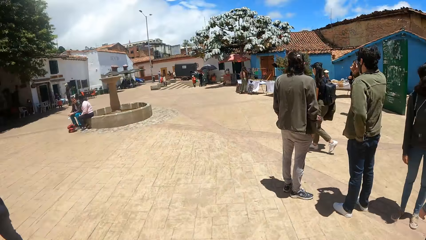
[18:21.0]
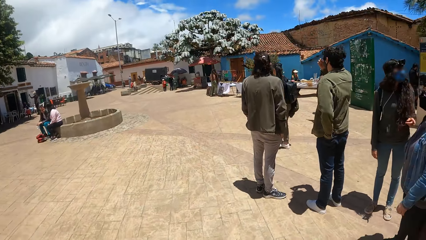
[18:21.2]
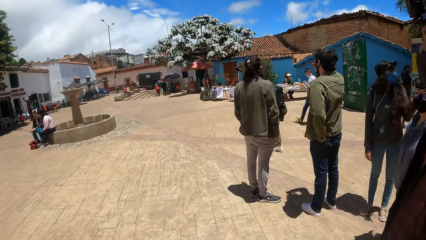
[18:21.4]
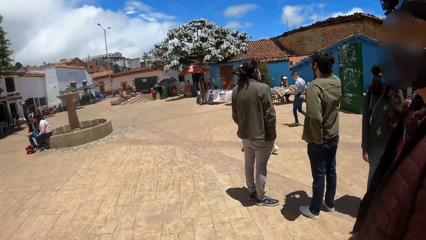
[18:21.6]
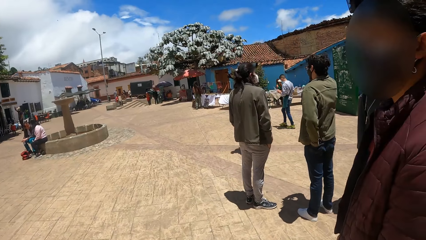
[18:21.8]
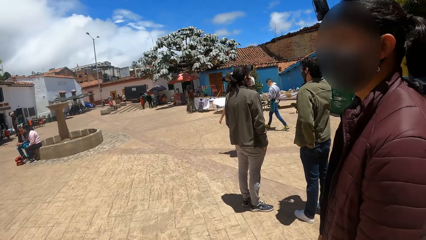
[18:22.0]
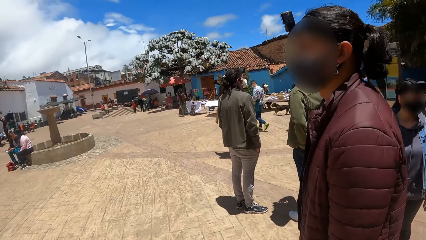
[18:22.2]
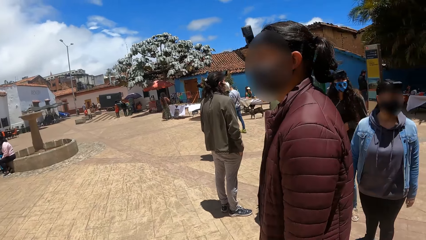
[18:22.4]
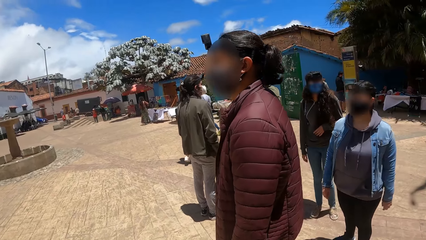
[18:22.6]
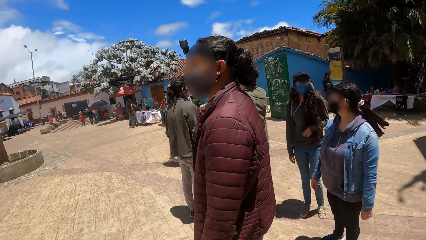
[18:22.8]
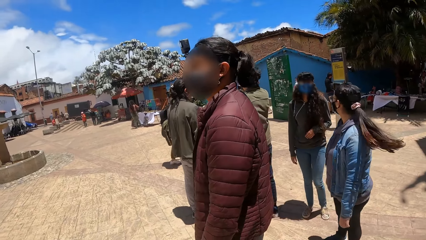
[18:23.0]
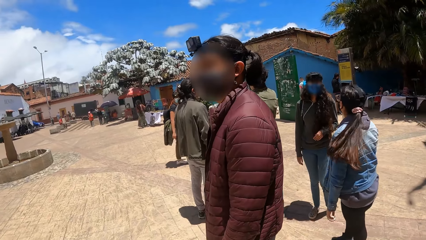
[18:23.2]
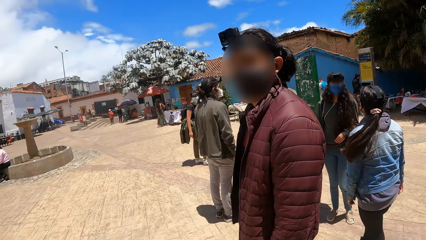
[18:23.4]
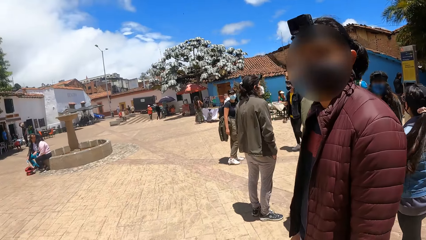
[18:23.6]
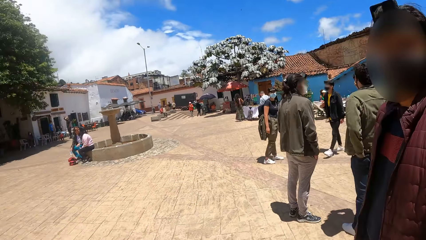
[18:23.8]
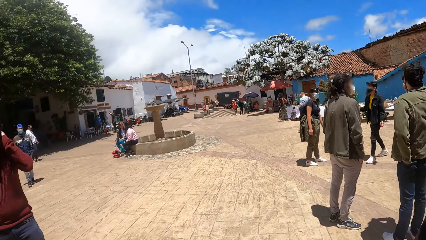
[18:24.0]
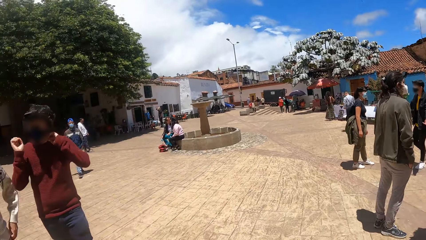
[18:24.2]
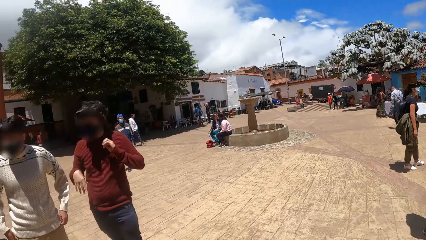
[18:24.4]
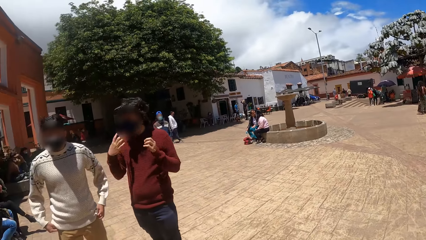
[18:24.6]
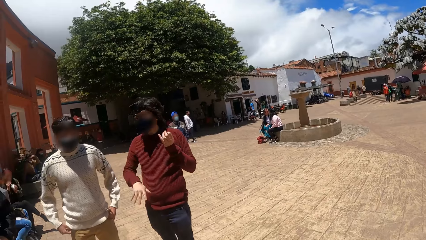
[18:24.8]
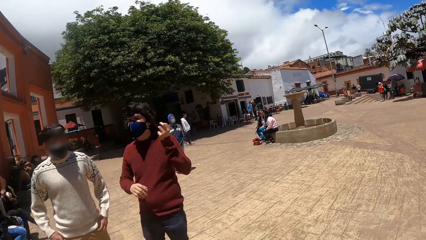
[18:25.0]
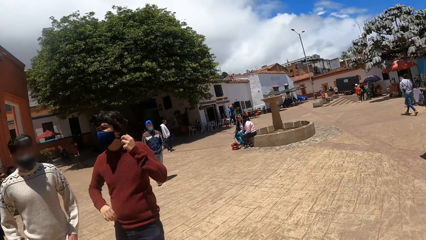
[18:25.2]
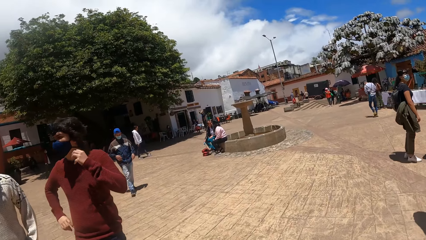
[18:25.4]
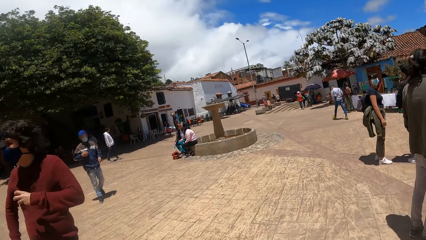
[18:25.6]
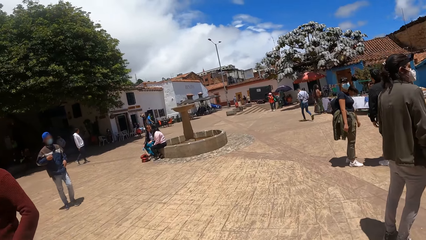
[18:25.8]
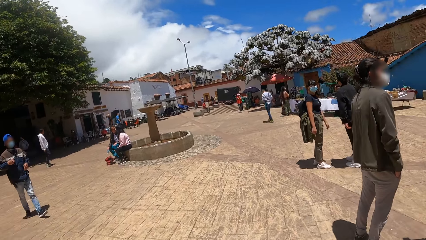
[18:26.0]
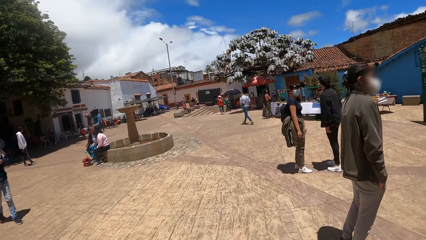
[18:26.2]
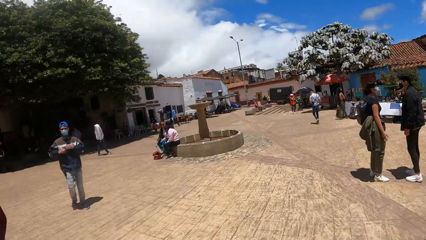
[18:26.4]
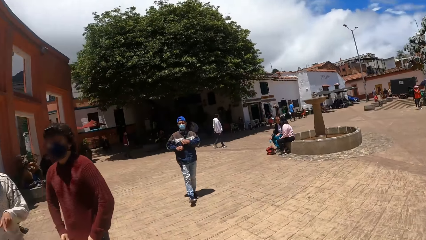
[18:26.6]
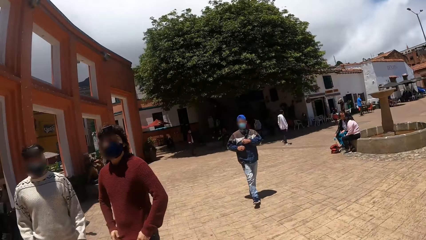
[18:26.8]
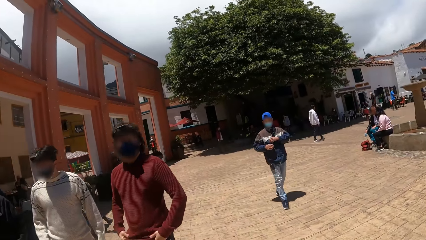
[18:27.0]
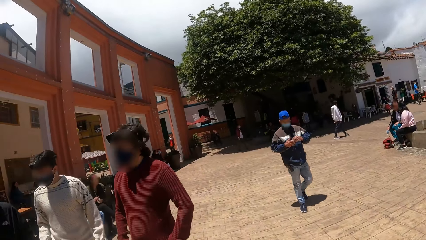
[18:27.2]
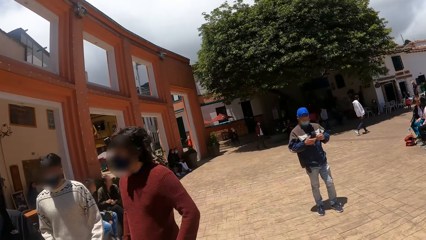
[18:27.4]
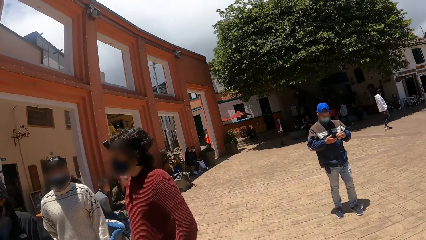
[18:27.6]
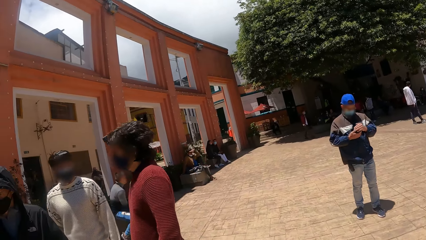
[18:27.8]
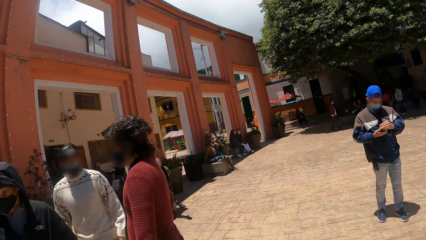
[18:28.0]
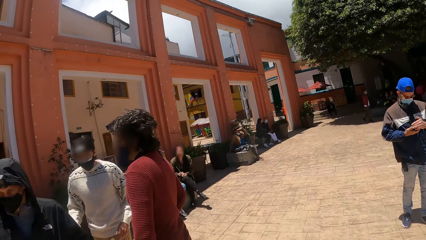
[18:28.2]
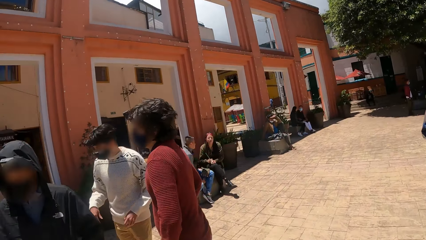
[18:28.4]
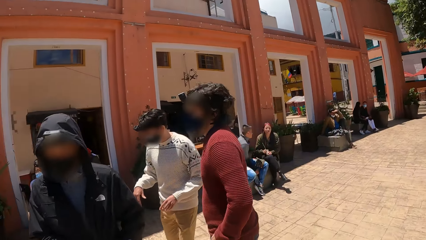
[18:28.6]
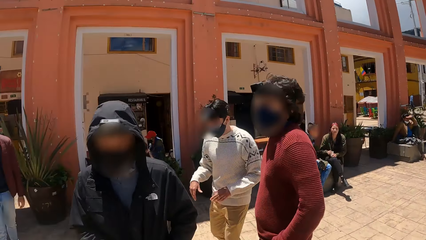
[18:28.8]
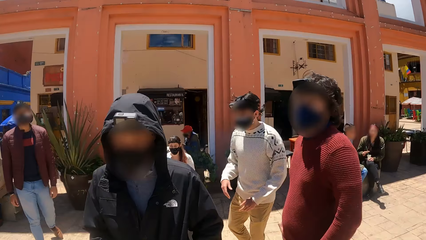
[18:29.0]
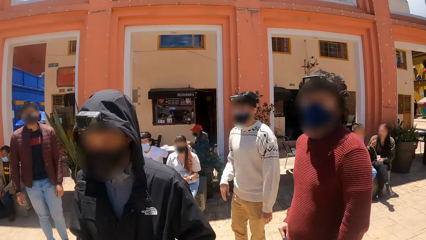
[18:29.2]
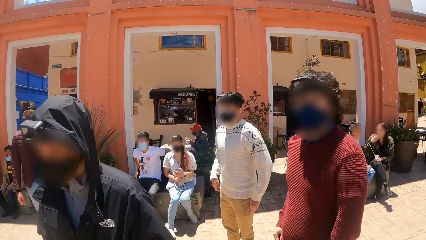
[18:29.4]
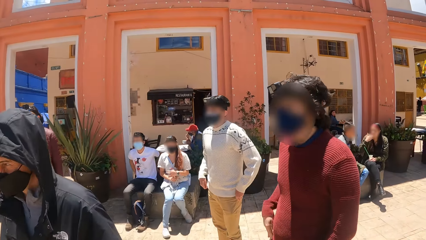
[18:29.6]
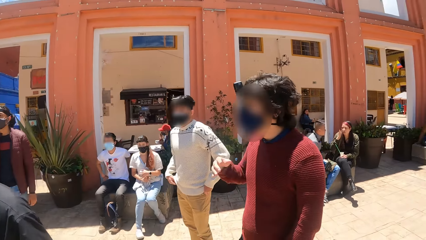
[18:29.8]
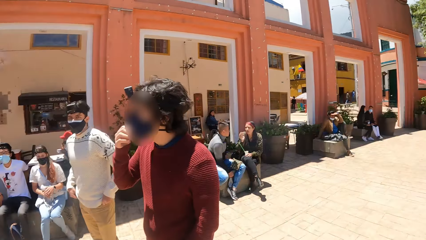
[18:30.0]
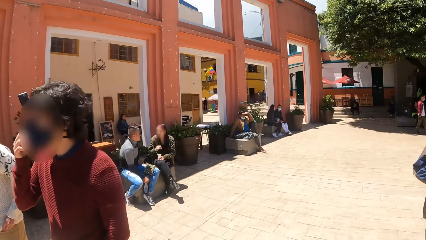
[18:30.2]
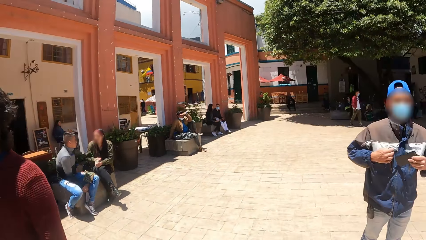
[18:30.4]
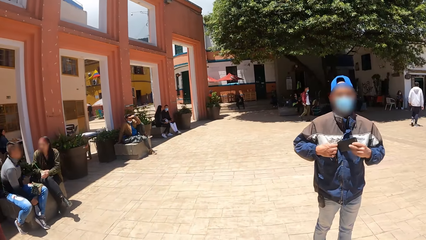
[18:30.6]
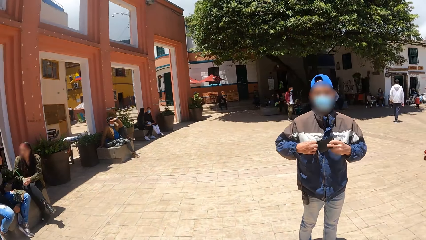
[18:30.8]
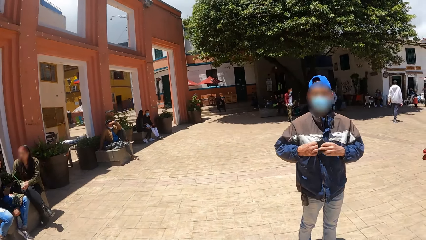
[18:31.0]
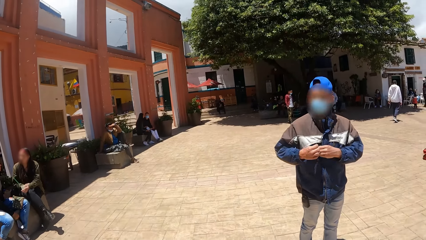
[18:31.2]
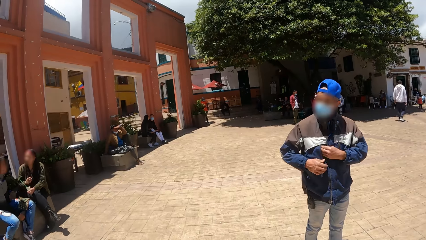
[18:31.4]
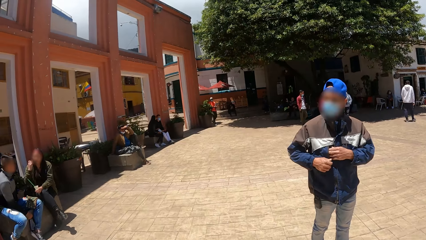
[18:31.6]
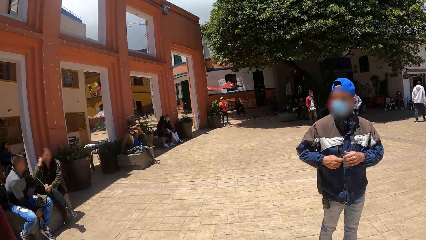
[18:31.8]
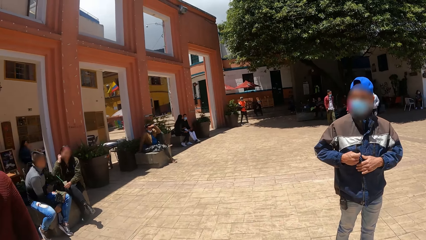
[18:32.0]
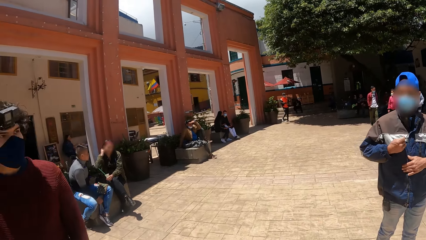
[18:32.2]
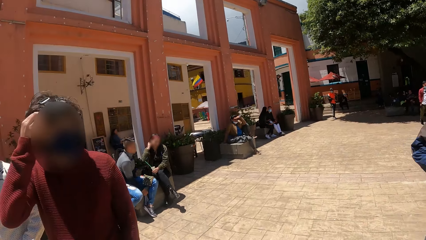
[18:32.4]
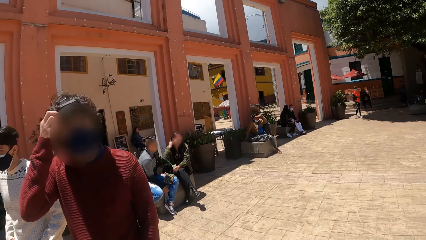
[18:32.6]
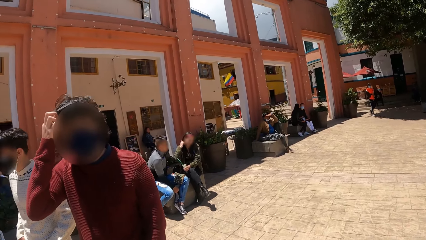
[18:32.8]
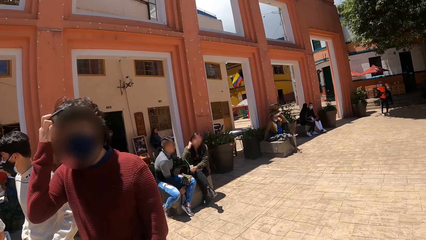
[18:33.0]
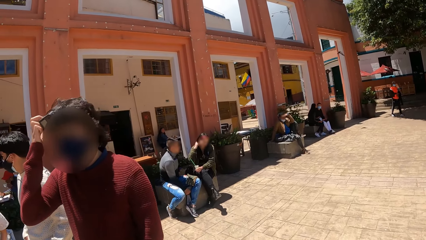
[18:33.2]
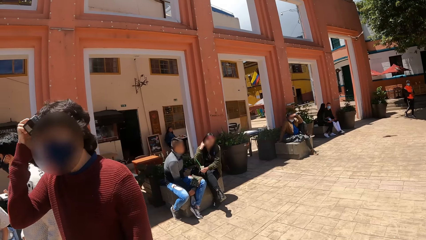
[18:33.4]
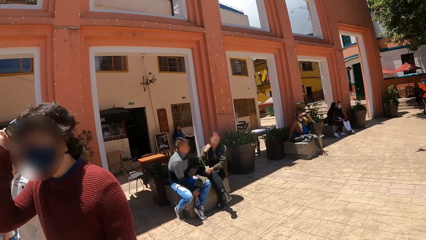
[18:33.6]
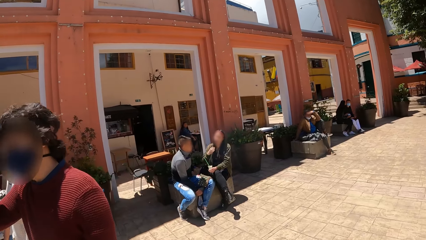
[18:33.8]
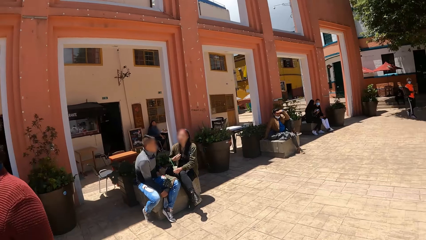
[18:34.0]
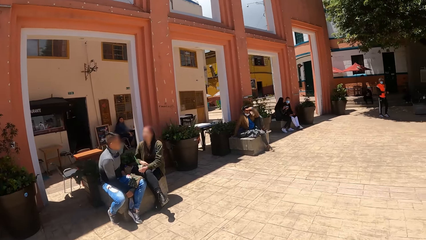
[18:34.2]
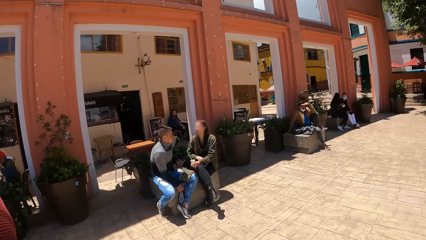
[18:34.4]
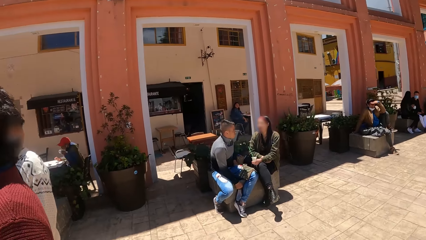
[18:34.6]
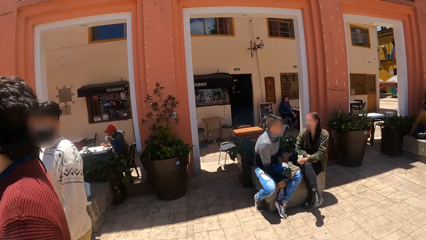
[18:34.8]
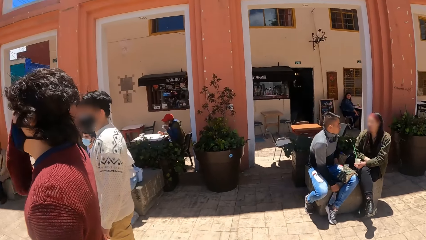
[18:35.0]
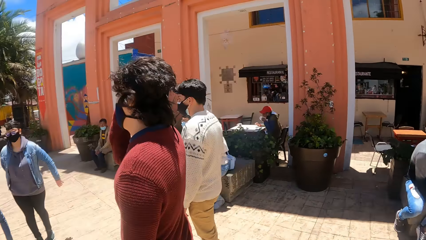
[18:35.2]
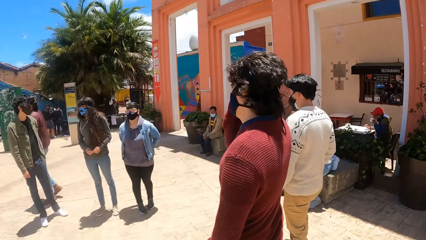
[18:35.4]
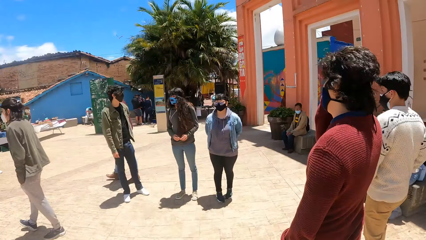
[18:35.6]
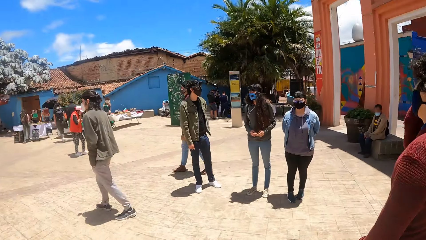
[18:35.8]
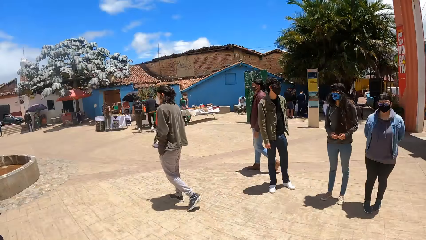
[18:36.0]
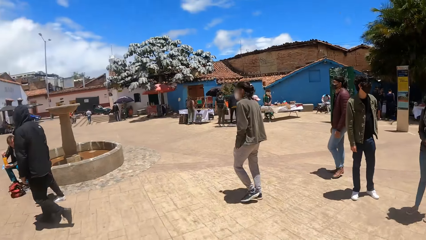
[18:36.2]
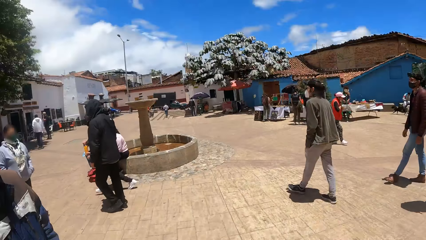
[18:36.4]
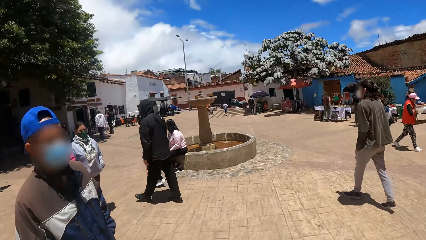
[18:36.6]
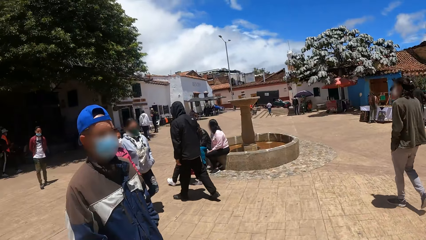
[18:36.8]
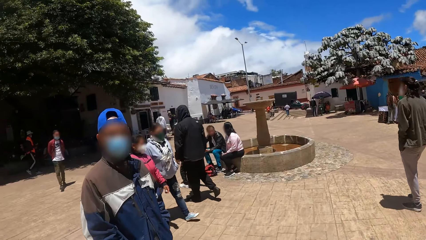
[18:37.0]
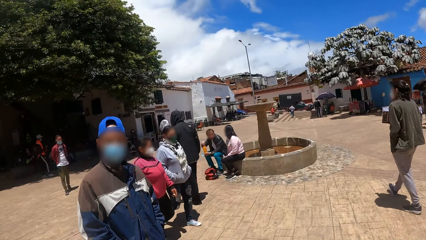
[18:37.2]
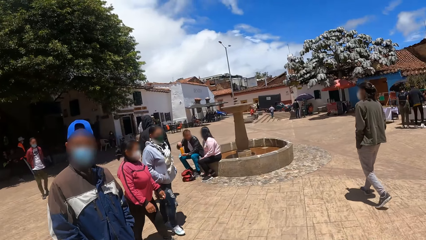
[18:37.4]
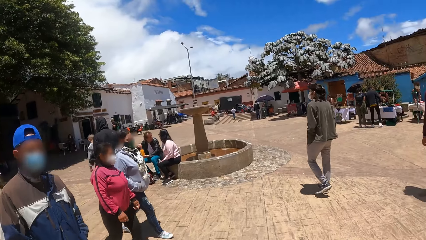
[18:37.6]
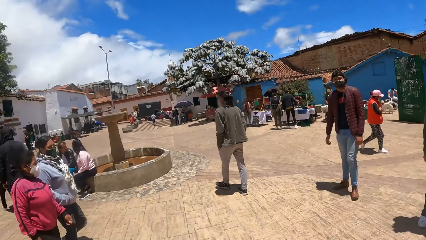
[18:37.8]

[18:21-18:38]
The camera wearer stares at the people. They walk around. They look around. They stare at a person. They look around.
